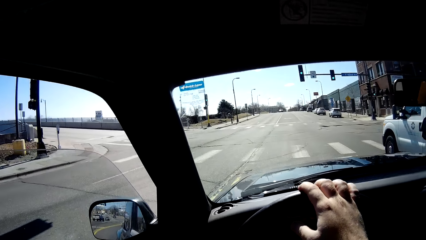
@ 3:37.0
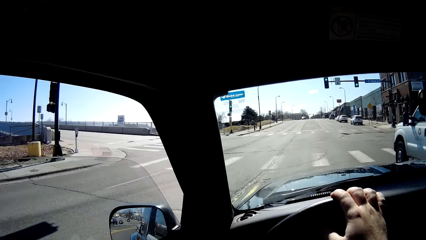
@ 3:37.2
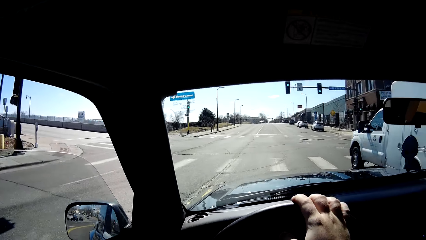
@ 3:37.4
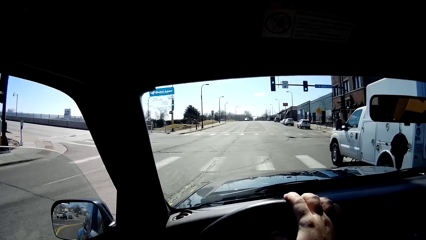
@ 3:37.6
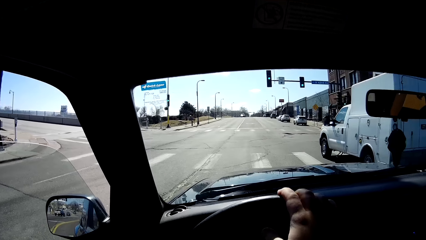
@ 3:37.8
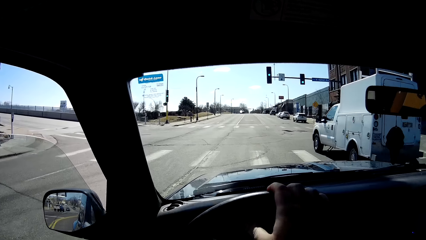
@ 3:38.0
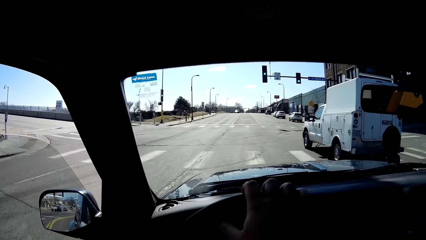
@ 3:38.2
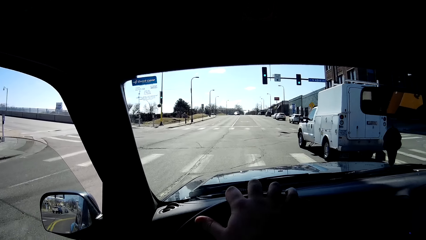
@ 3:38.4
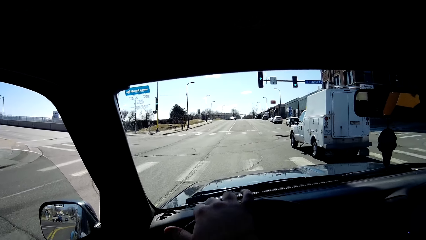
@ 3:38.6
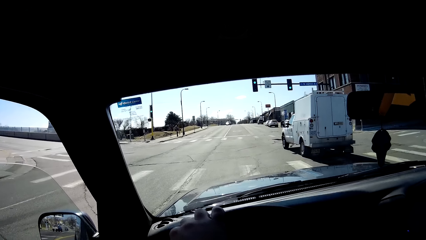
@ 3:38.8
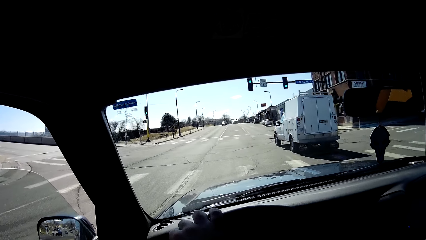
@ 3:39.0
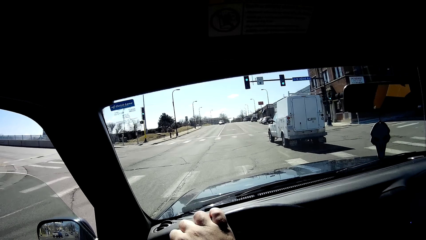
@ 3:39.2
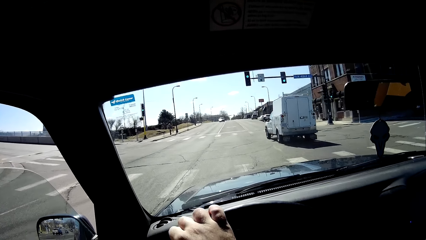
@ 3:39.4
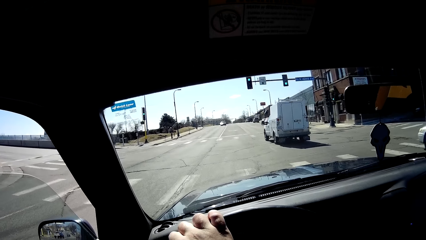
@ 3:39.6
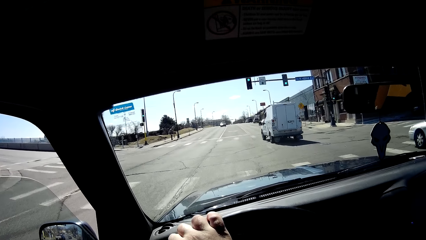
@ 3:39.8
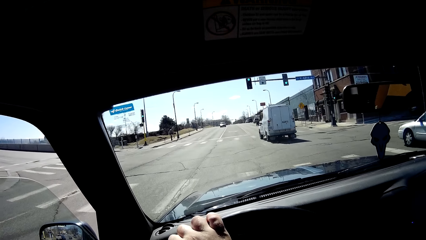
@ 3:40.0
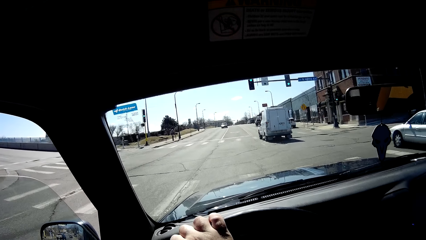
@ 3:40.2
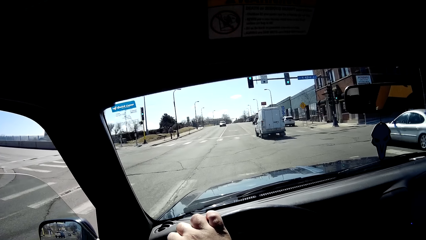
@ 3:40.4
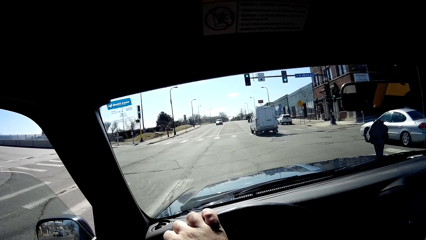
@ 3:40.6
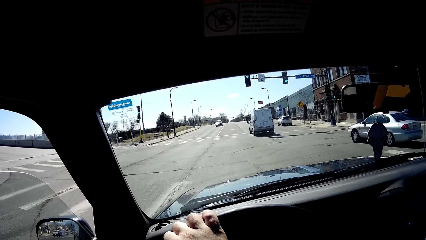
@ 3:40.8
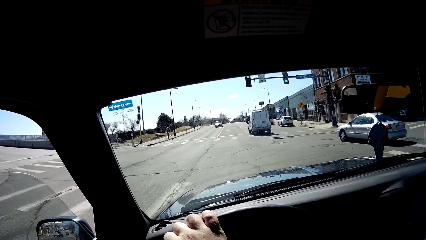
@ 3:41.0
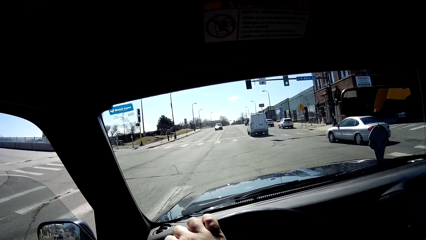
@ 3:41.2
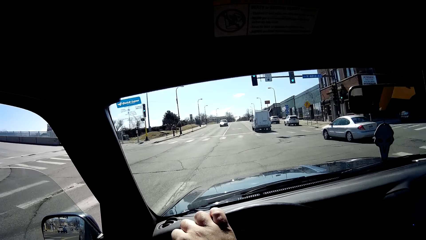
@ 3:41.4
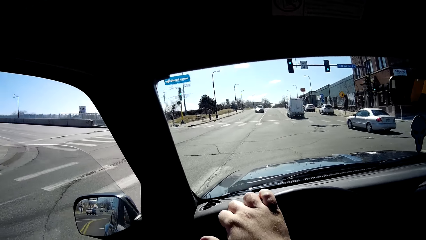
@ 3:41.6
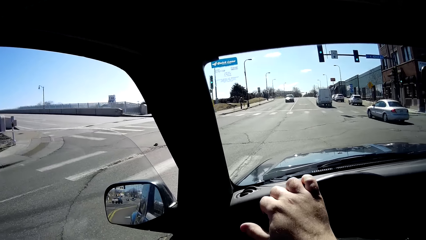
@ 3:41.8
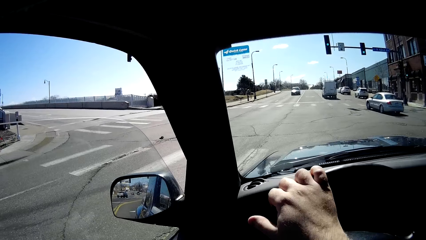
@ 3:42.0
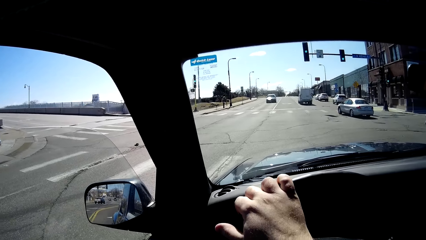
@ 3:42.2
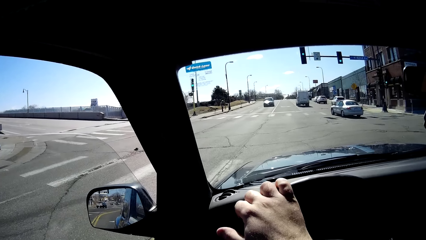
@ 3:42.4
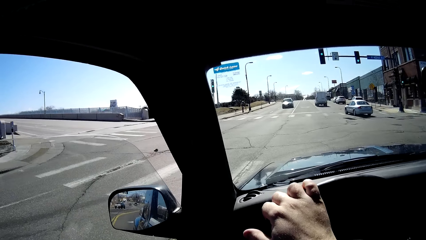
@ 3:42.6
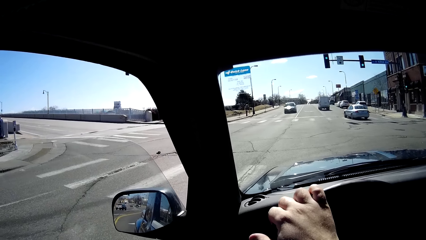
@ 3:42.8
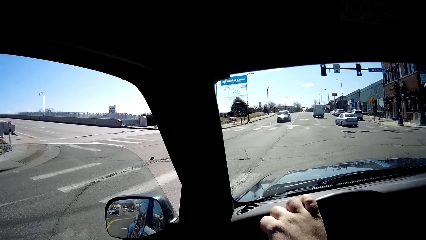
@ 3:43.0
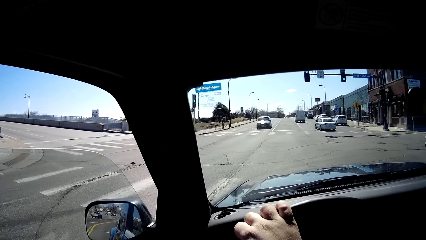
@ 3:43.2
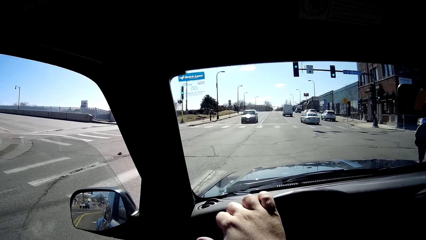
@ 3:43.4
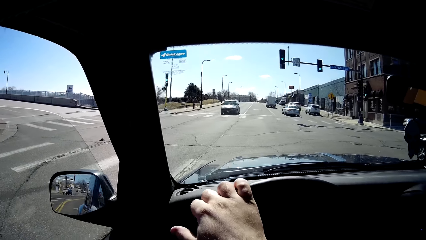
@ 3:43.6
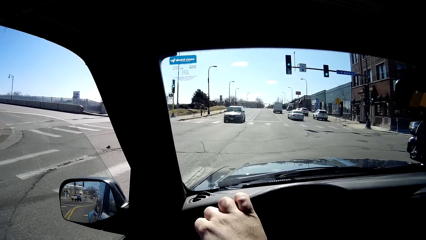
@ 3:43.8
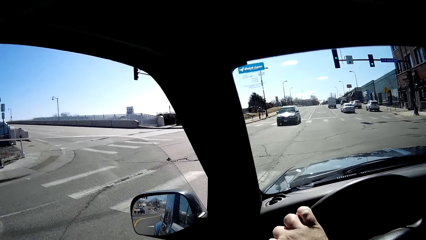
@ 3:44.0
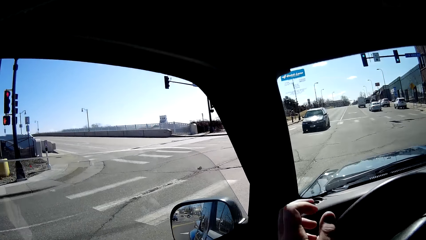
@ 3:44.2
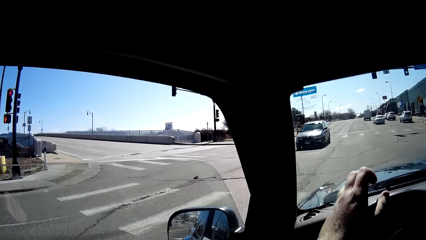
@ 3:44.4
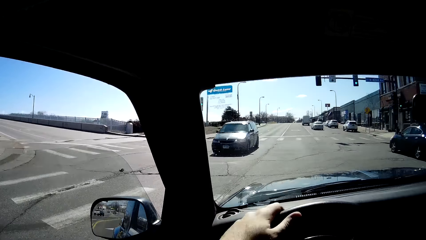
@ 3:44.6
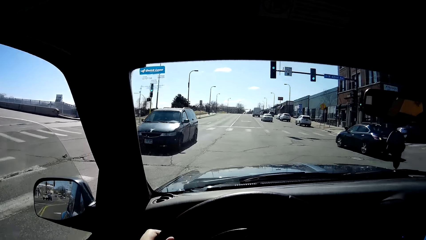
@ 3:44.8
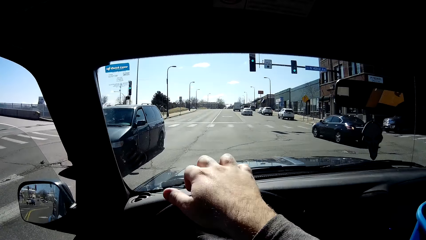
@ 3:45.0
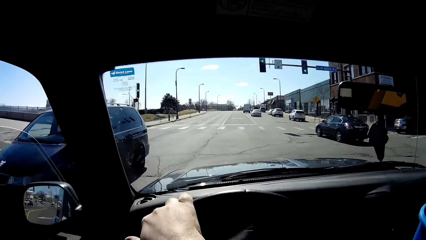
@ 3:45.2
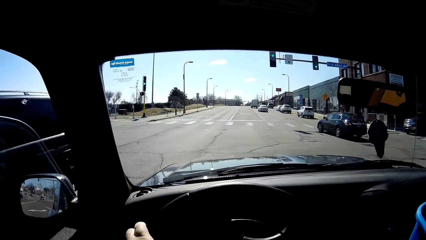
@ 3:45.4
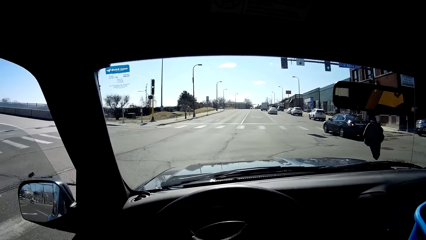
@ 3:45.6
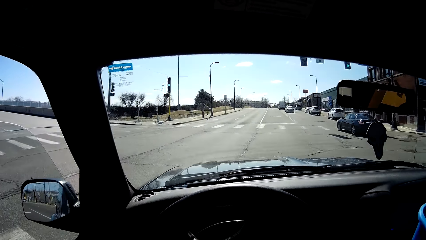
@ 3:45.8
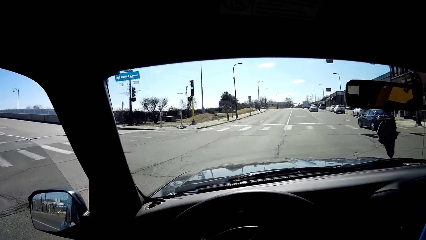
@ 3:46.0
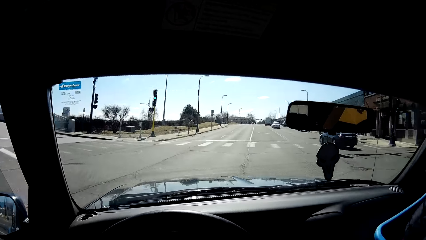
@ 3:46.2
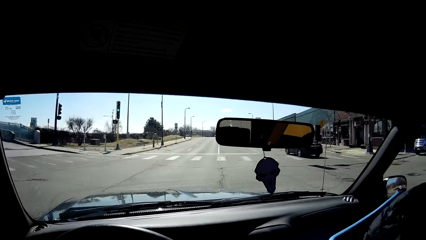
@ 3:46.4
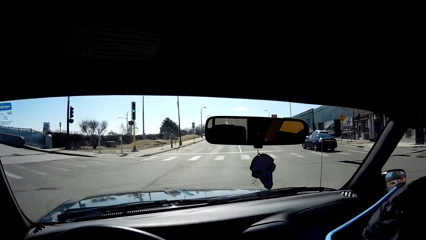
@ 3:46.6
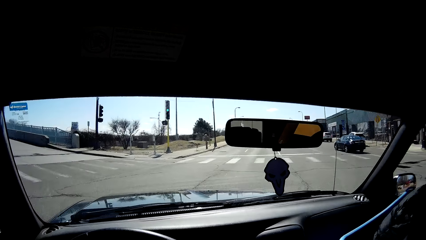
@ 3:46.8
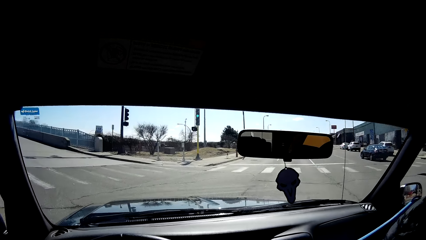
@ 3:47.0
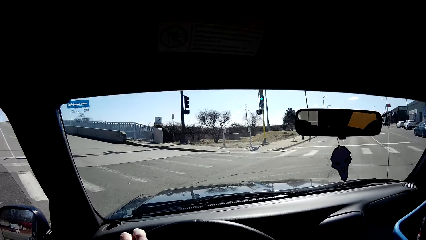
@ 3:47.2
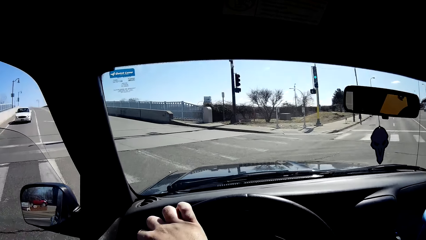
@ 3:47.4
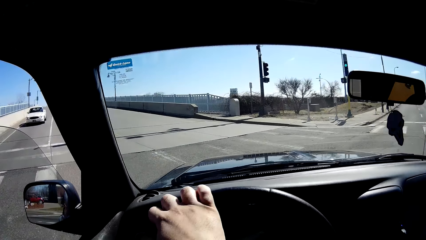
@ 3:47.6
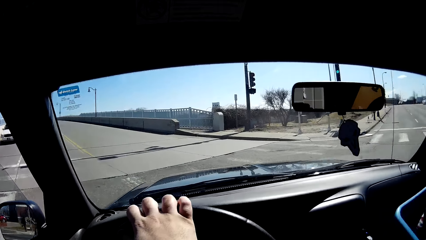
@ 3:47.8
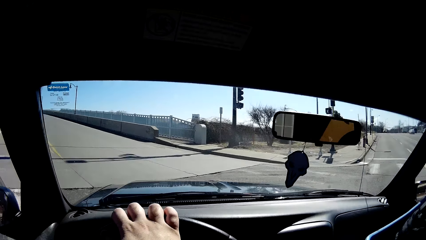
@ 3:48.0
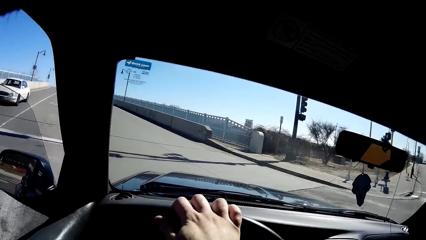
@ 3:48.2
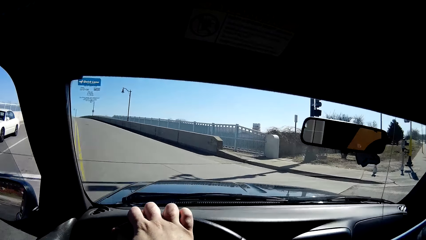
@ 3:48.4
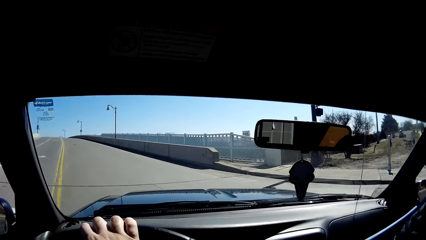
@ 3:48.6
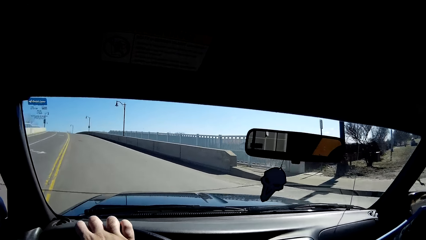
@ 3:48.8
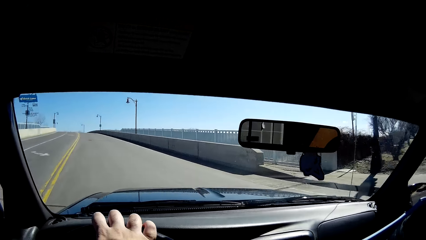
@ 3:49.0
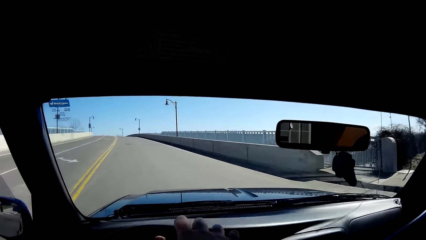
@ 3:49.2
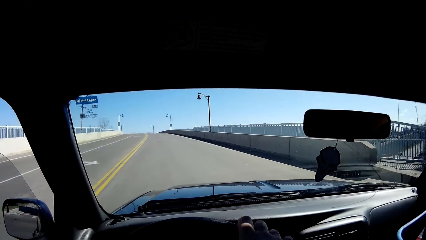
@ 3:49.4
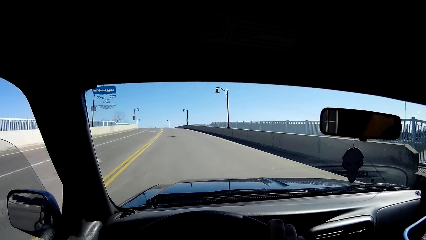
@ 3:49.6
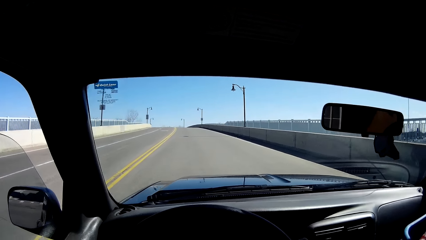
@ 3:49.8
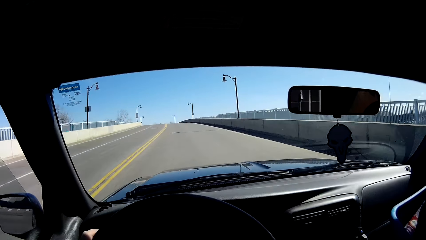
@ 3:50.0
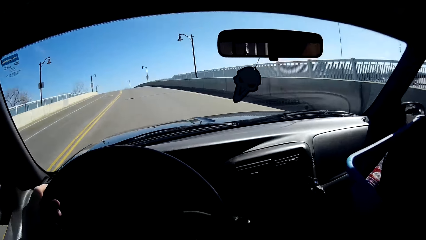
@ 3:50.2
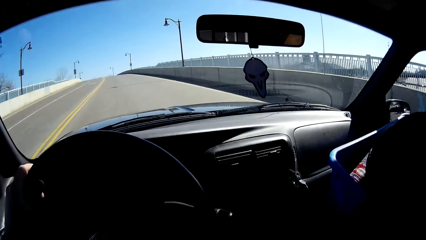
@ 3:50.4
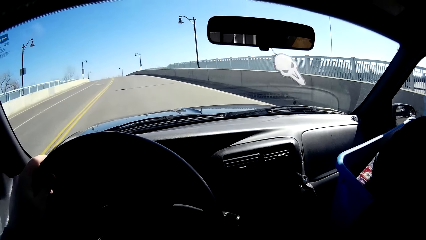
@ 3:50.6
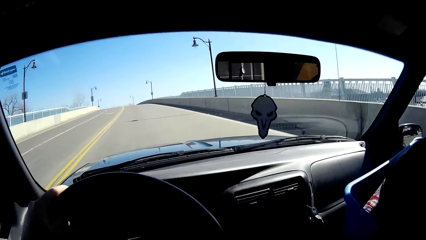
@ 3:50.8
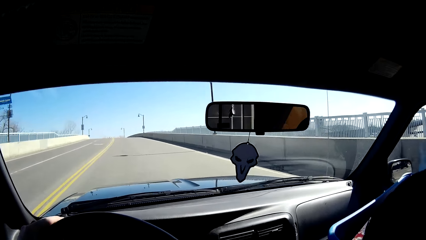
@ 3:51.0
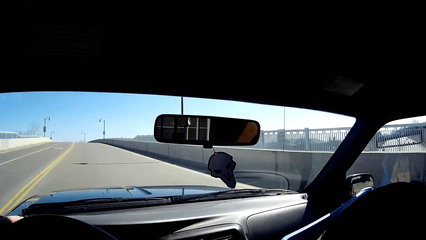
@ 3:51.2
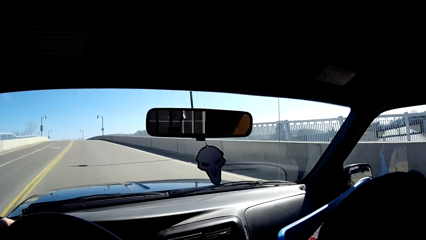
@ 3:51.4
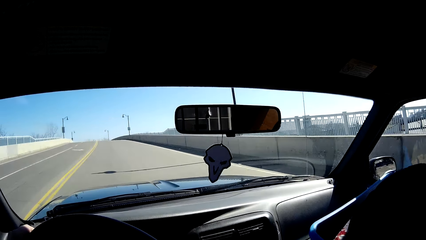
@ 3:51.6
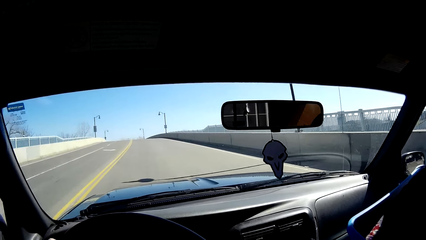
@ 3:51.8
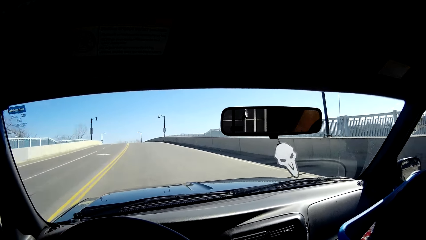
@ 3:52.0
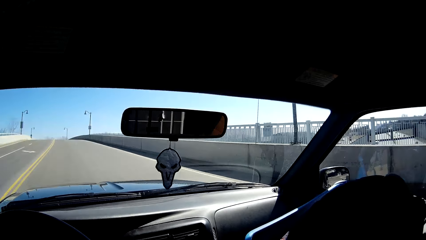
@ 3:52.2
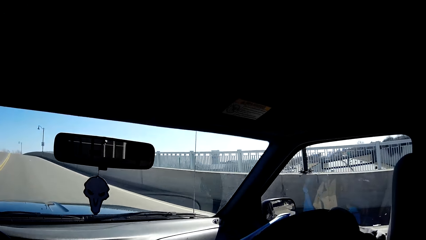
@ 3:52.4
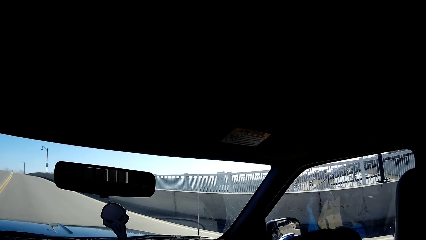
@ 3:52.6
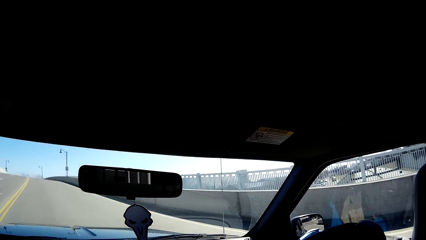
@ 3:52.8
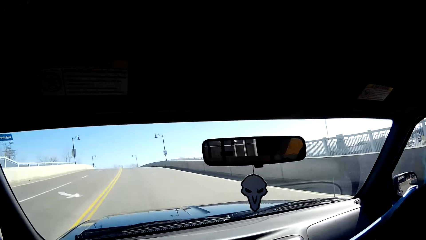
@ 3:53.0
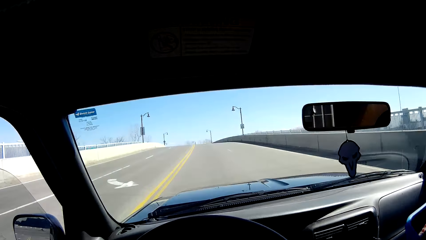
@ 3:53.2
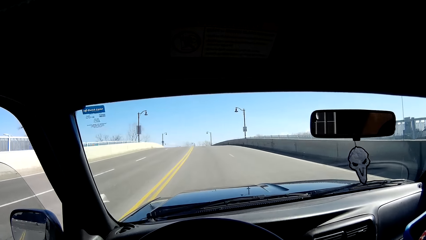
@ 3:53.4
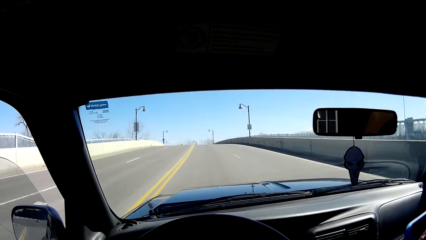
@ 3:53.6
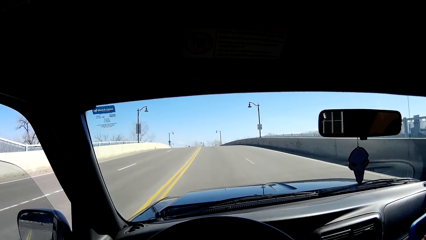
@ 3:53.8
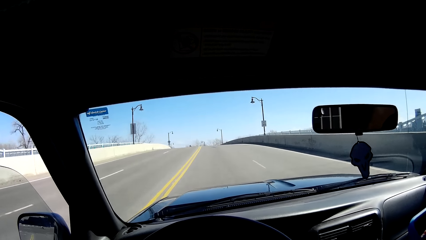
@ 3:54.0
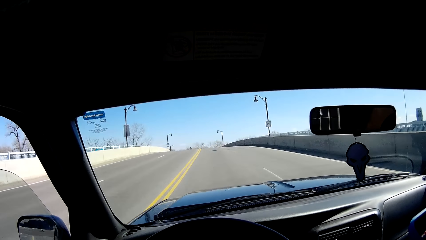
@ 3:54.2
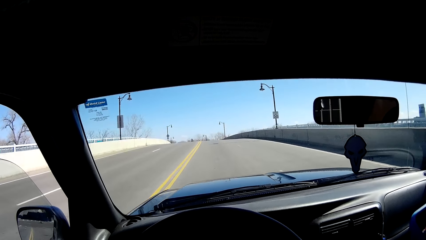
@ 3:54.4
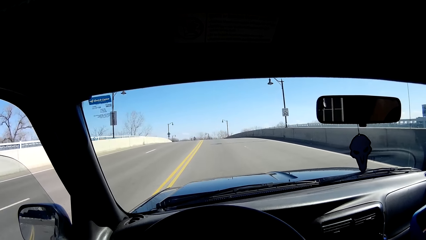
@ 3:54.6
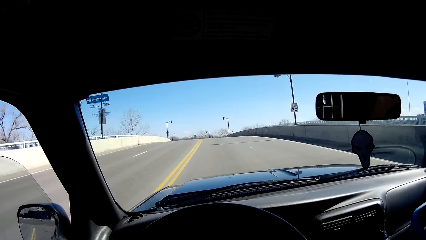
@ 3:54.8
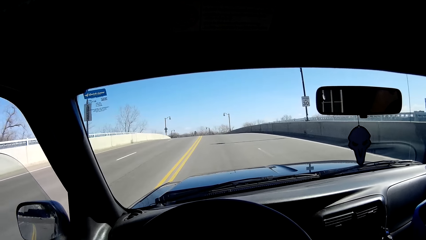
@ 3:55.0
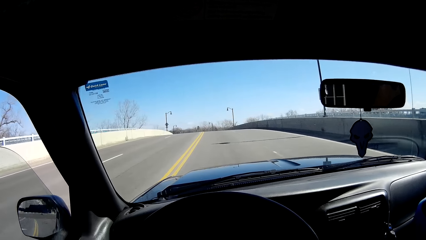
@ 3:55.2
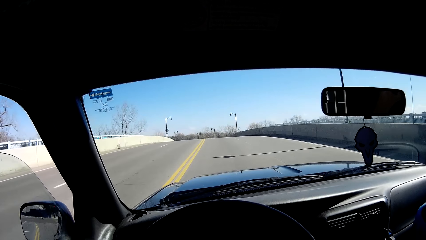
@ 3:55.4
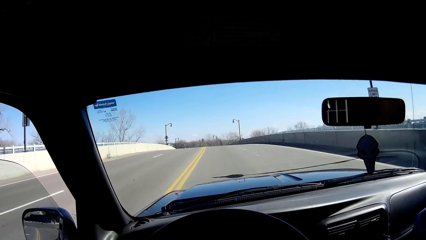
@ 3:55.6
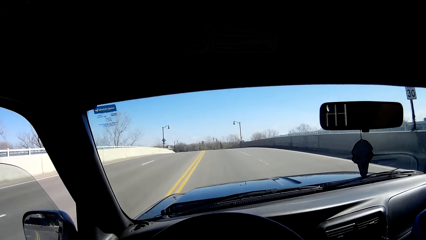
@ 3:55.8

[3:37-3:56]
The camera wearer drives a car on the tarmac road. He moves his head. He turns left. He moves his head.
